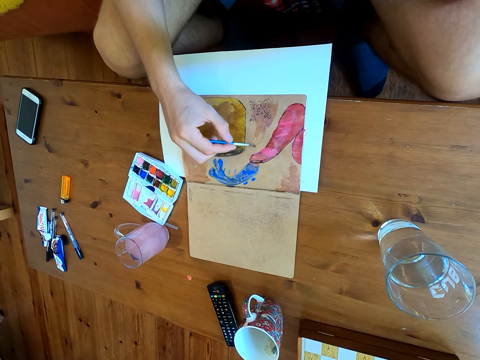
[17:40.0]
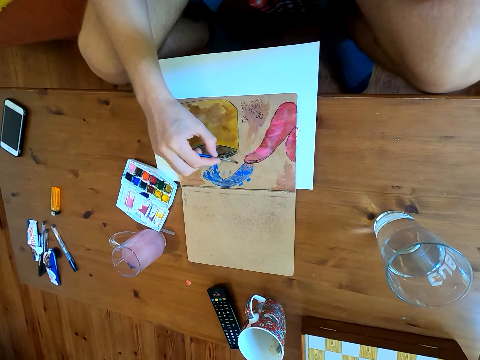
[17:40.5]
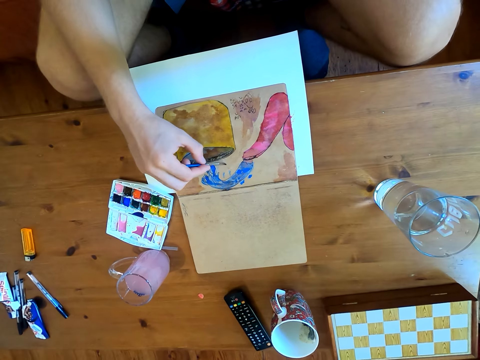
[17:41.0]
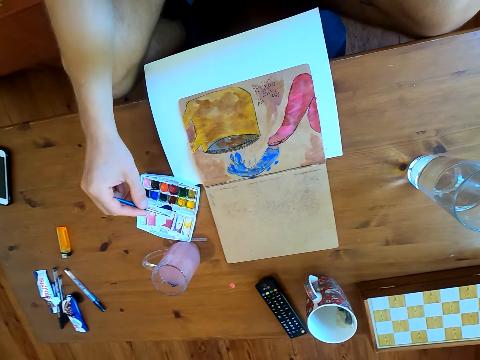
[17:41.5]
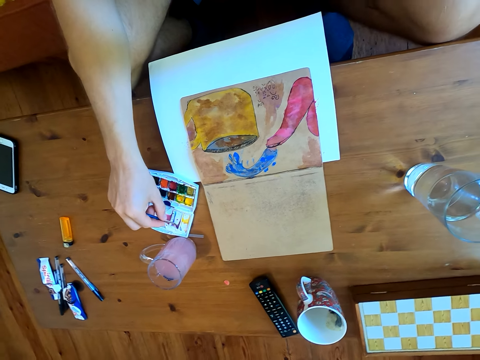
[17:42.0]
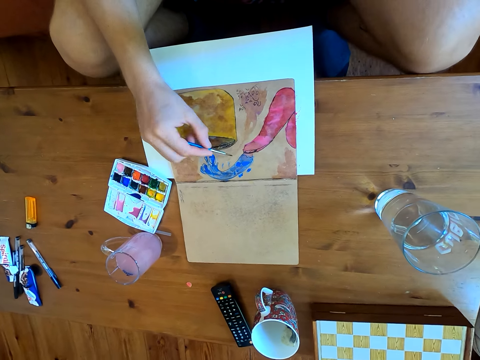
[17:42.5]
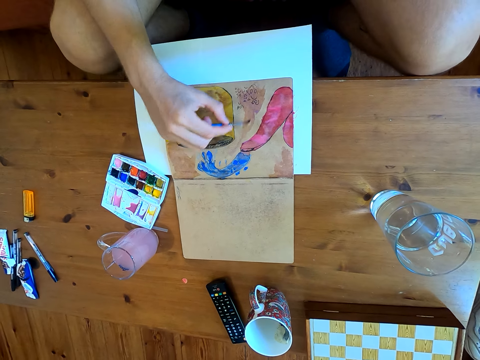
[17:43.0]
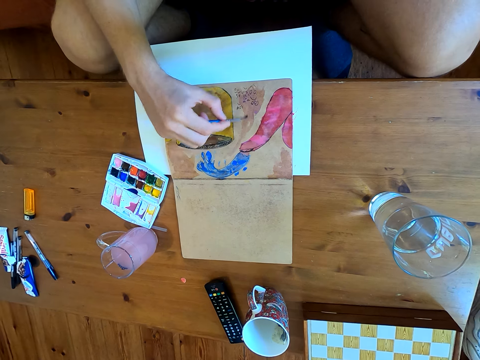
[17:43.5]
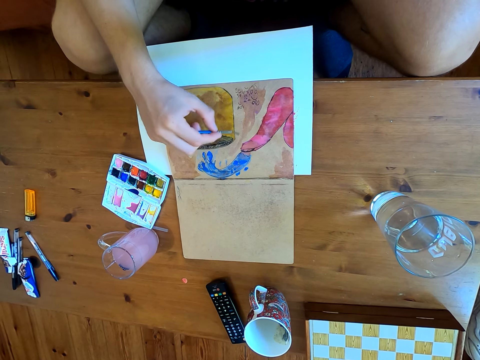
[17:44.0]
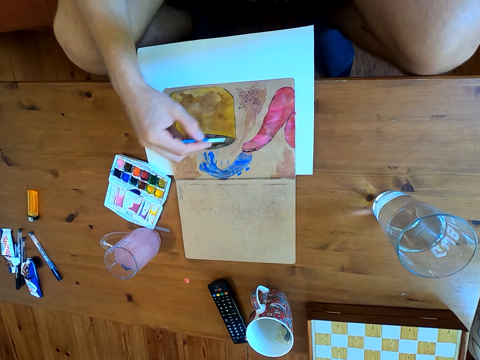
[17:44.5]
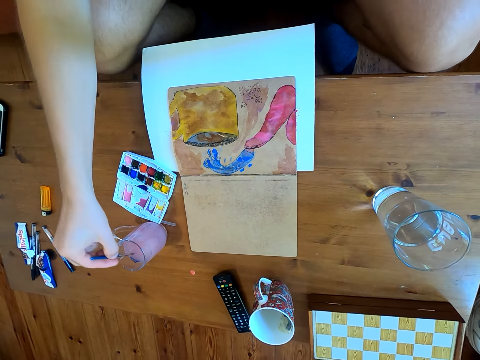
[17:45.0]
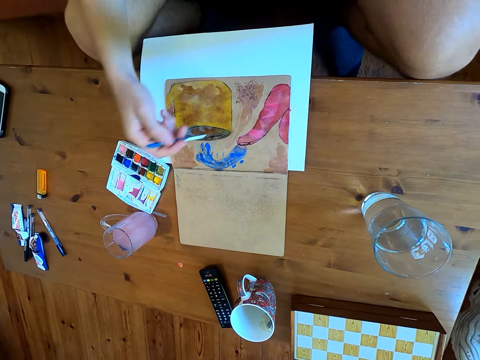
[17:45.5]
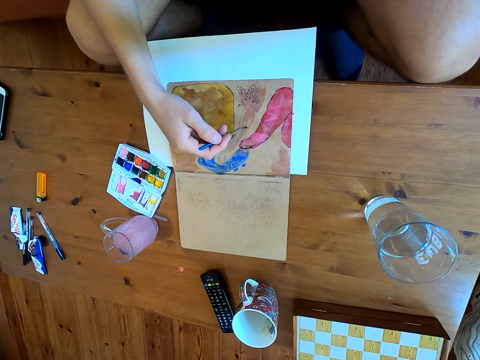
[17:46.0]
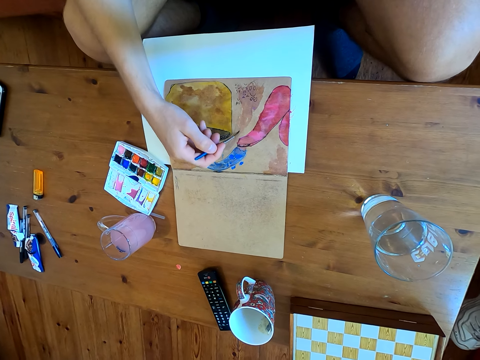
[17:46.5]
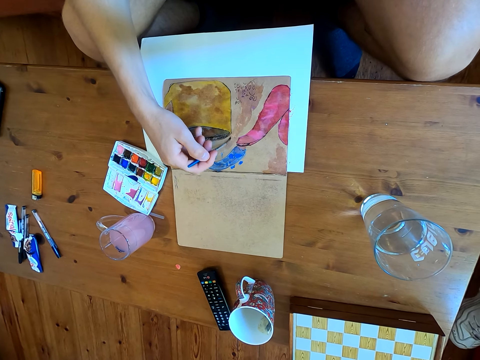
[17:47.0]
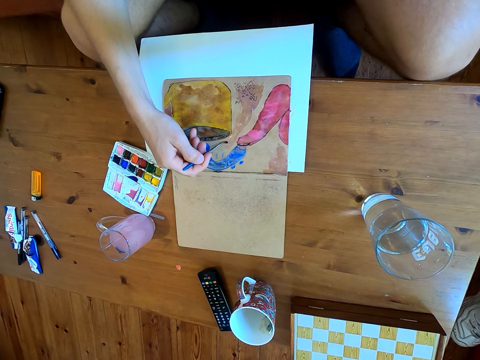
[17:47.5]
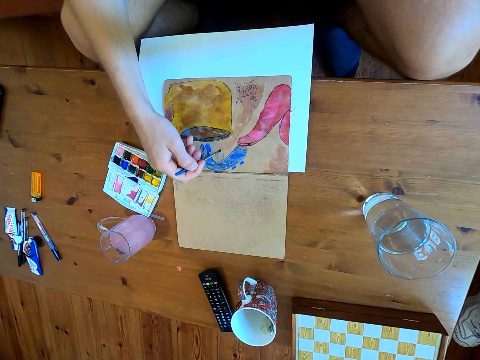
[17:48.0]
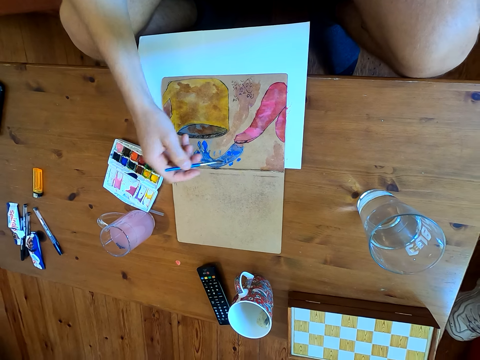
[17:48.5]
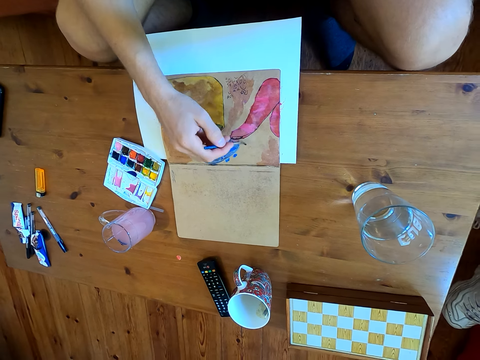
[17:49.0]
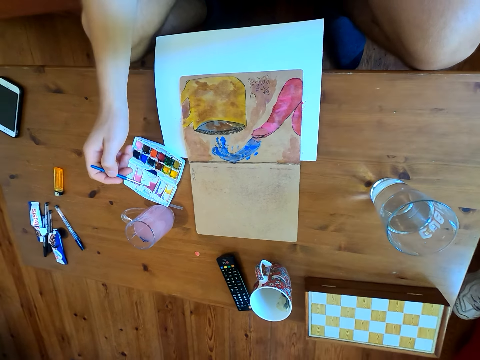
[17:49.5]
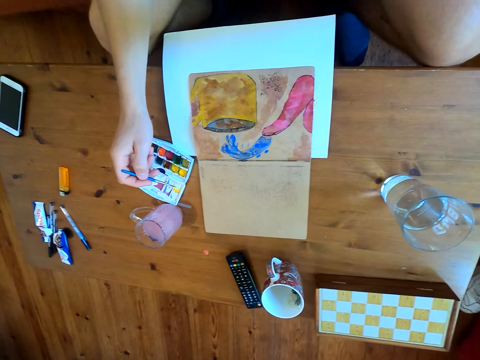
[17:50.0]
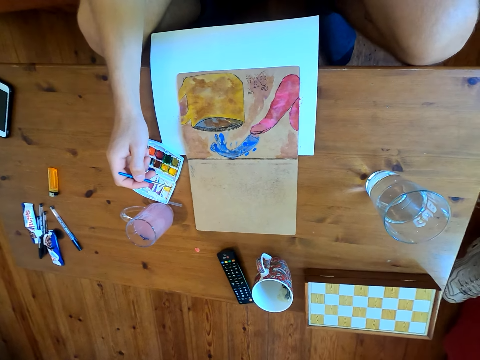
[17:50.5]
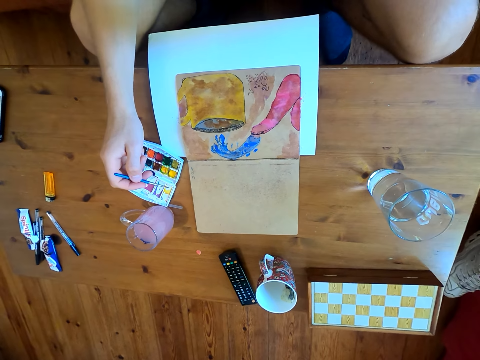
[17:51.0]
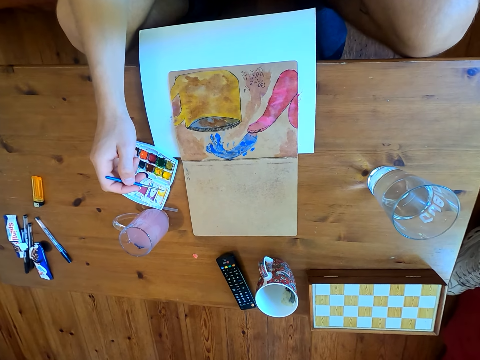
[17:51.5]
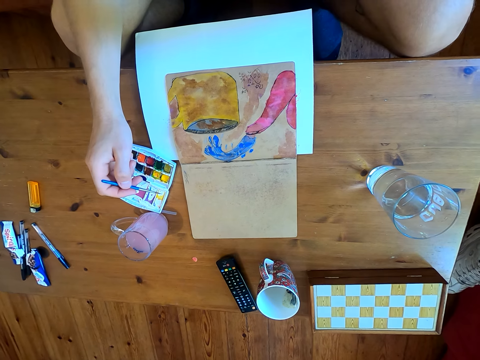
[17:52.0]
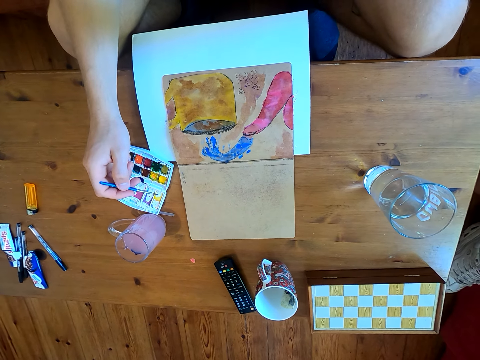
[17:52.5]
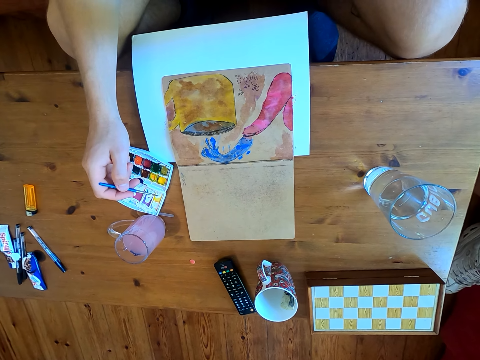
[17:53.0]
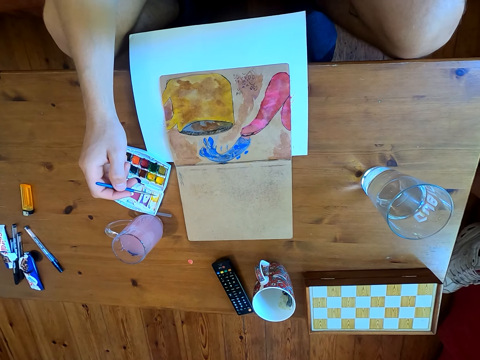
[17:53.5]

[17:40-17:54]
The camera wearer immerses the brush in watercolor. They paint on a paper. They dip the brush in liquid. They paint on the paper. They stare at the drawing. They immerse the brush in the watercolor.

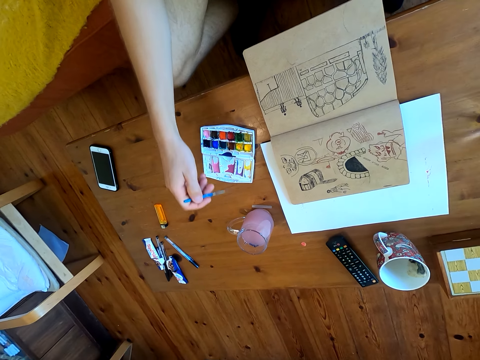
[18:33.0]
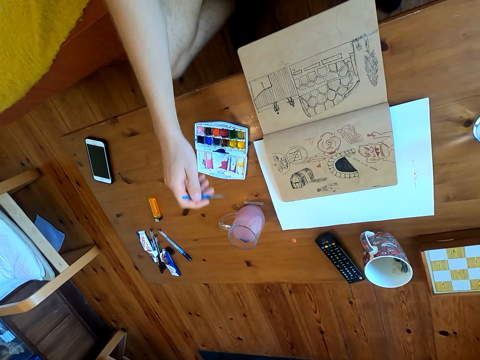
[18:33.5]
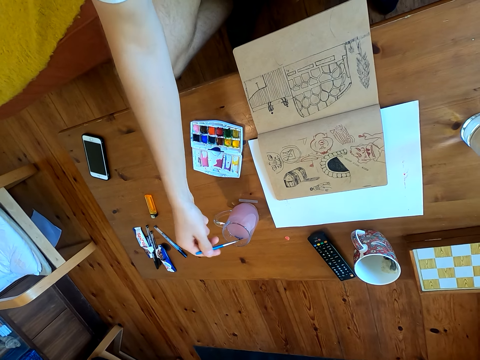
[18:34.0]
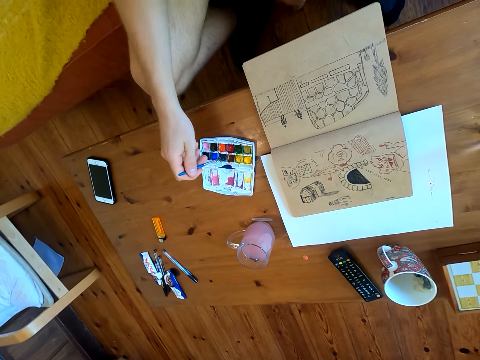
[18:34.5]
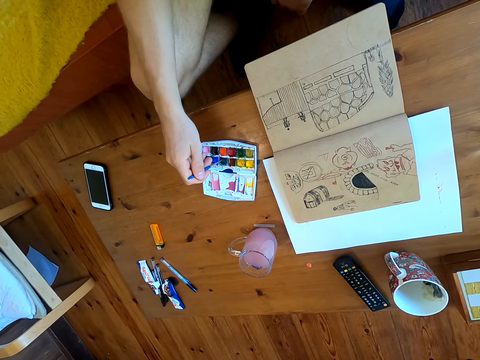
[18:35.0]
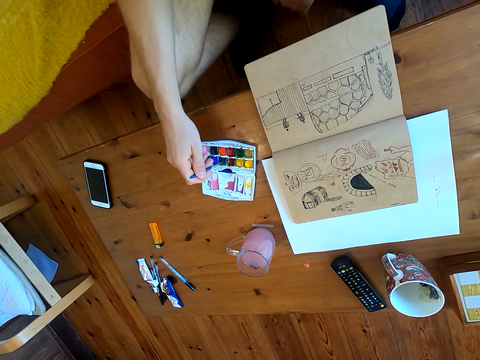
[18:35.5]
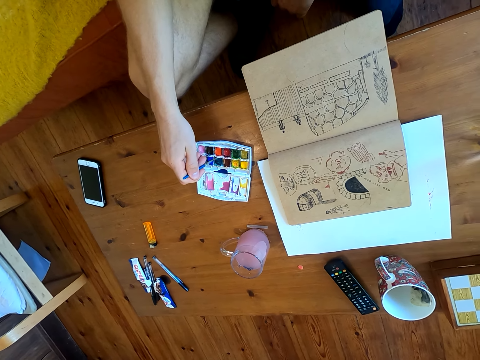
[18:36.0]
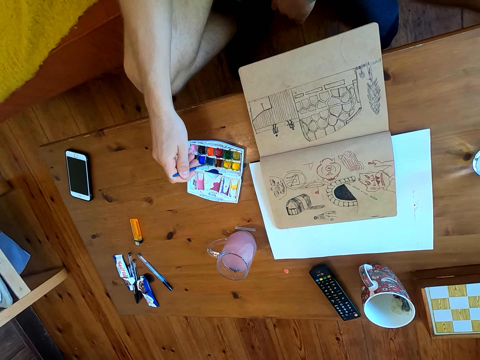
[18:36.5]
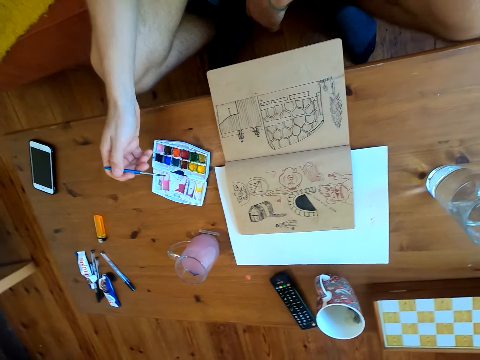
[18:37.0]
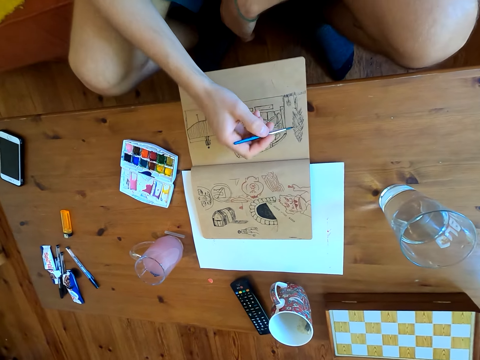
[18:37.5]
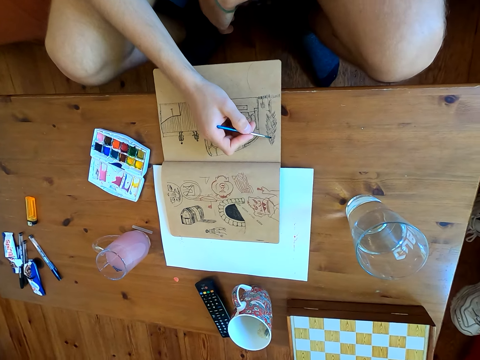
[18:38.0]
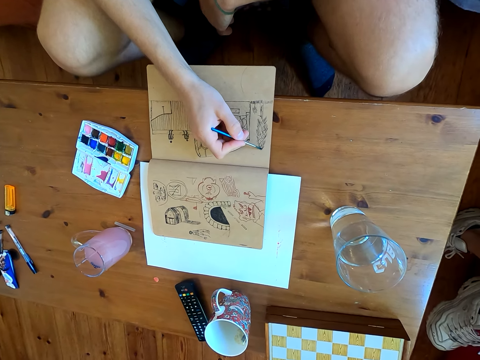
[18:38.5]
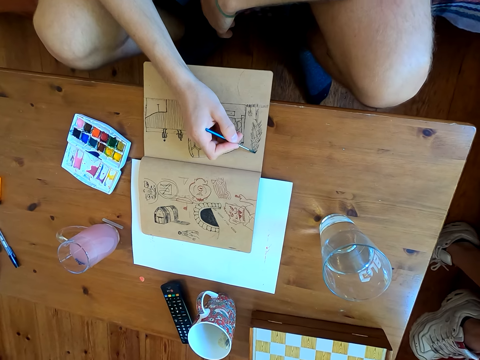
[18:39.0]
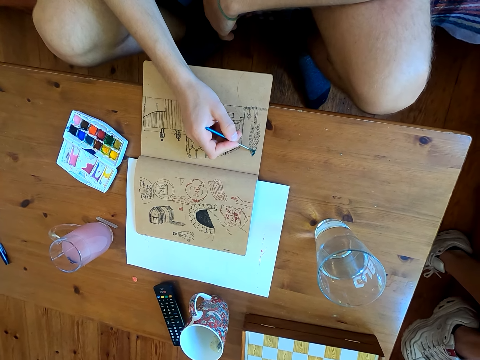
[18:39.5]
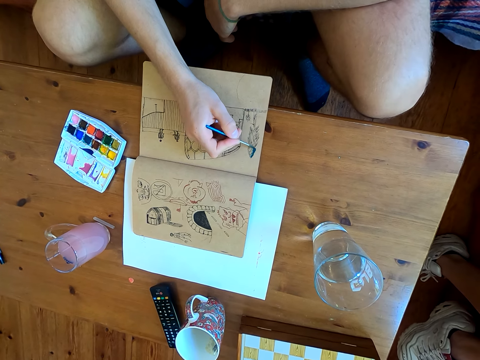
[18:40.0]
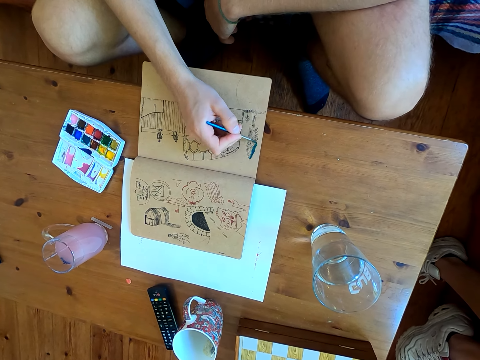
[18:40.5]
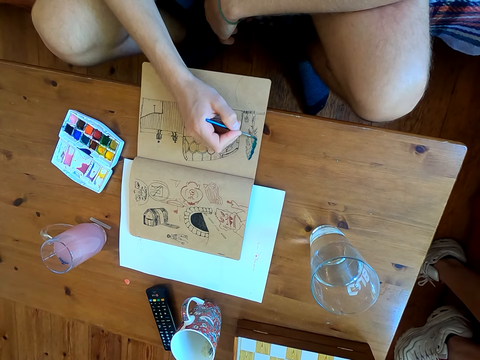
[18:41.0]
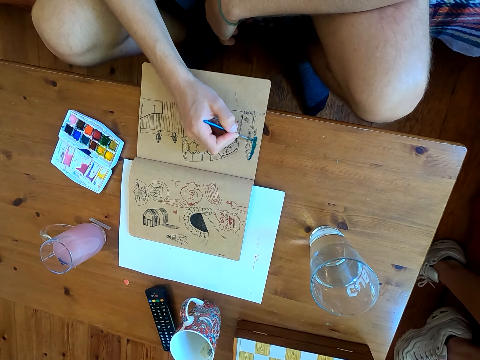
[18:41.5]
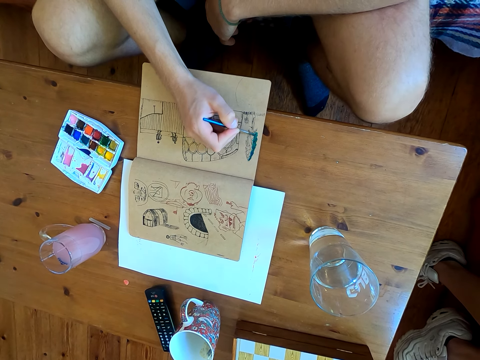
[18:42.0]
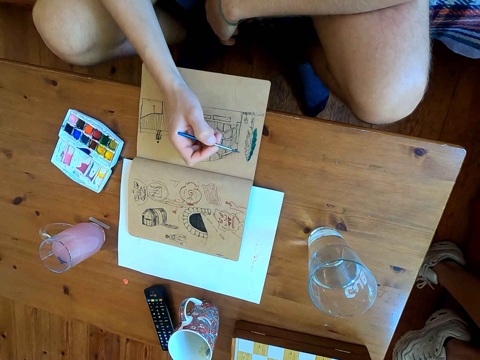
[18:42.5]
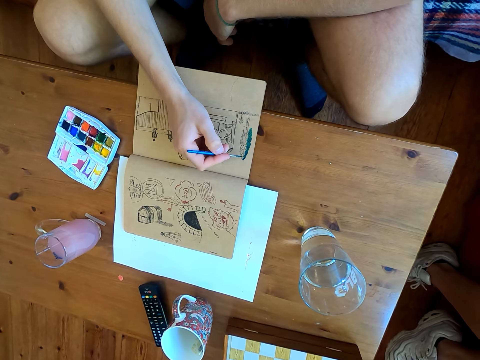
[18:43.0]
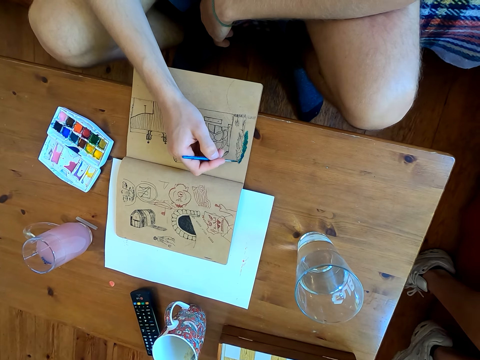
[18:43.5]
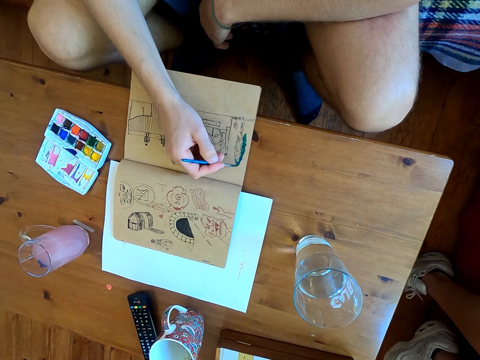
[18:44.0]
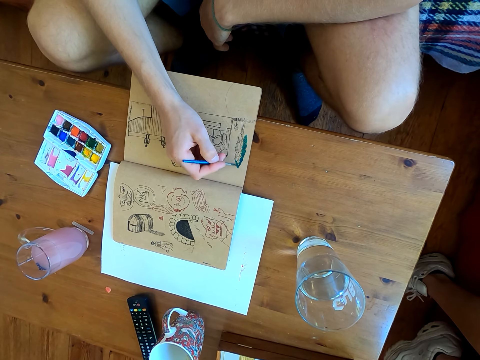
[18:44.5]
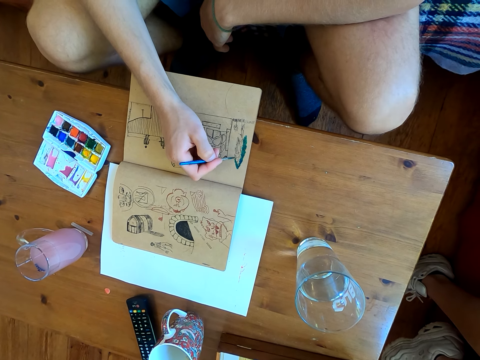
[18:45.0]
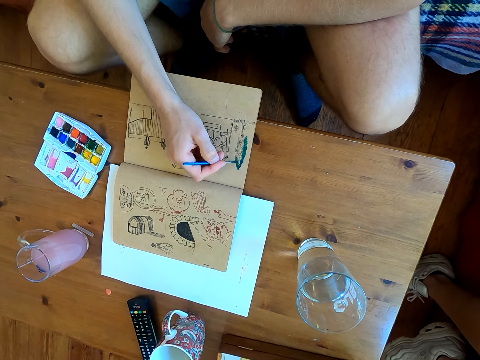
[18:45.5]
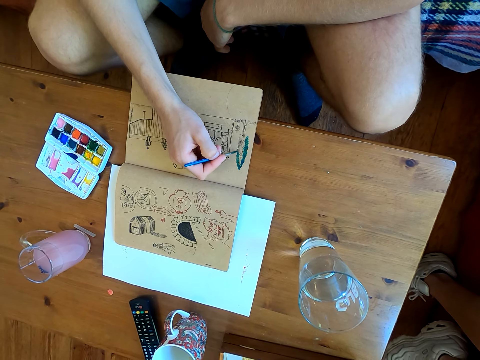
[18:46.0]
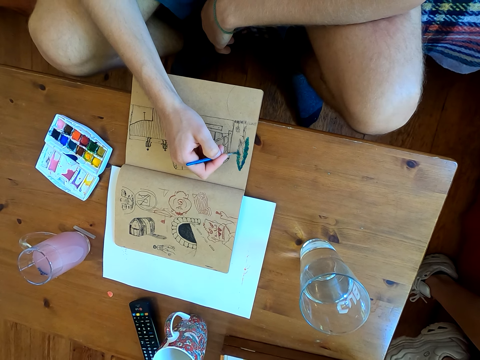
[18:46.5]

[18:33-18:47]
The camera wearer dips the brush in liquid. They immerse the brush in watercolor. They paint the drawing on a page of the book.
